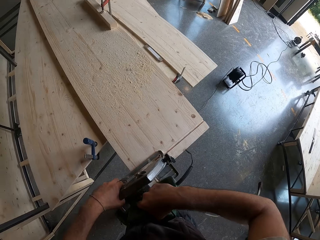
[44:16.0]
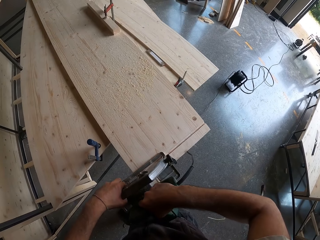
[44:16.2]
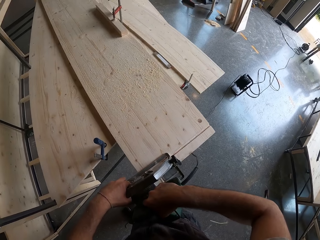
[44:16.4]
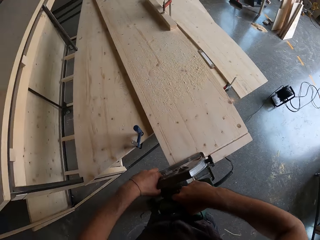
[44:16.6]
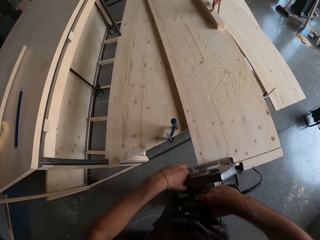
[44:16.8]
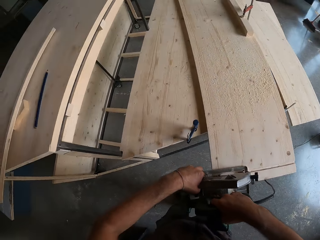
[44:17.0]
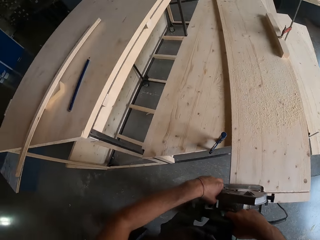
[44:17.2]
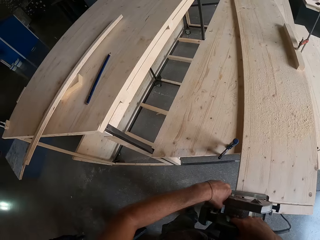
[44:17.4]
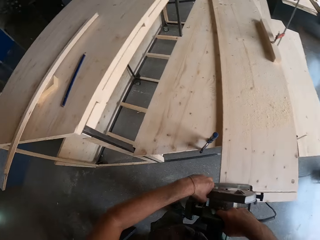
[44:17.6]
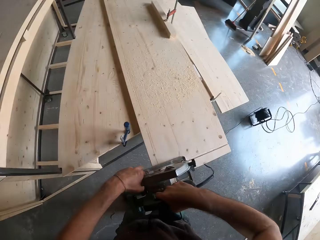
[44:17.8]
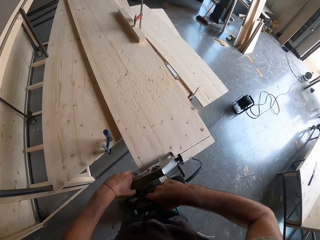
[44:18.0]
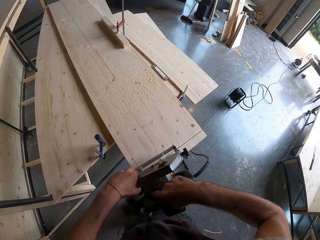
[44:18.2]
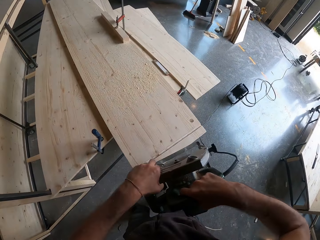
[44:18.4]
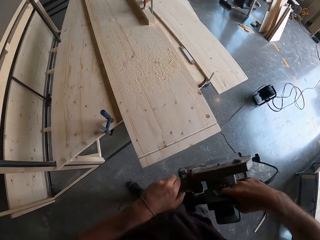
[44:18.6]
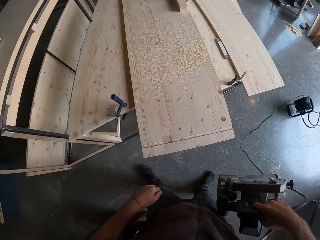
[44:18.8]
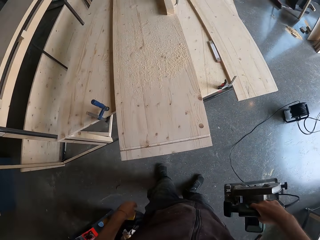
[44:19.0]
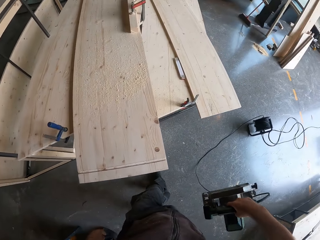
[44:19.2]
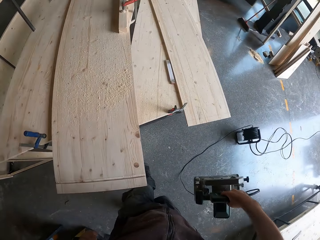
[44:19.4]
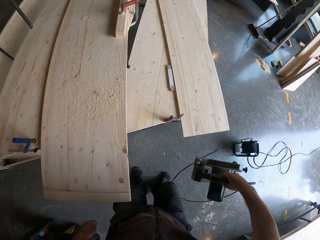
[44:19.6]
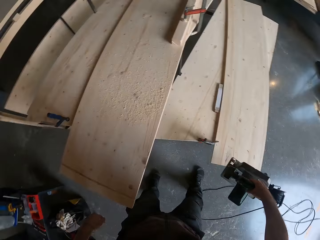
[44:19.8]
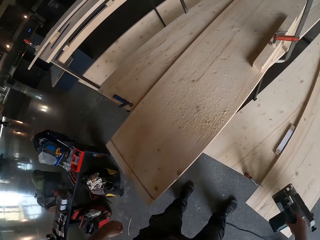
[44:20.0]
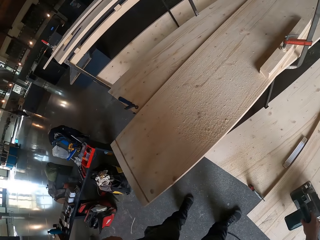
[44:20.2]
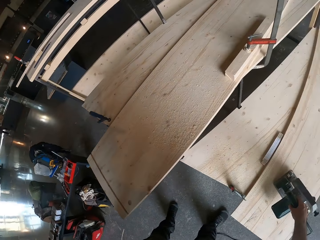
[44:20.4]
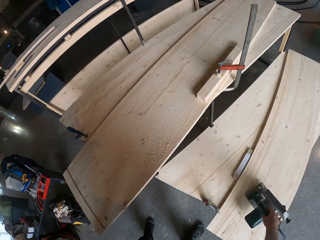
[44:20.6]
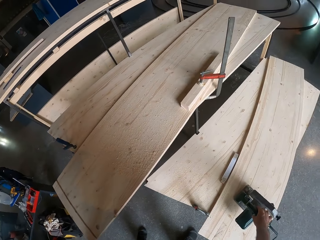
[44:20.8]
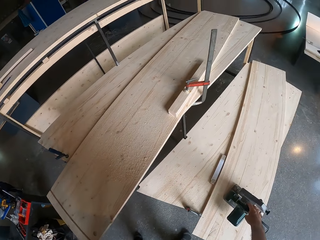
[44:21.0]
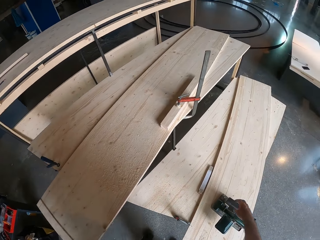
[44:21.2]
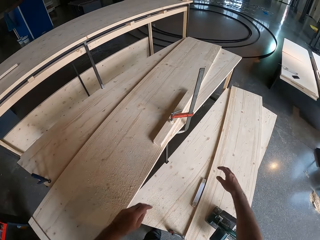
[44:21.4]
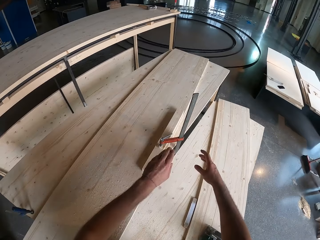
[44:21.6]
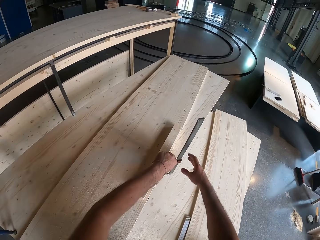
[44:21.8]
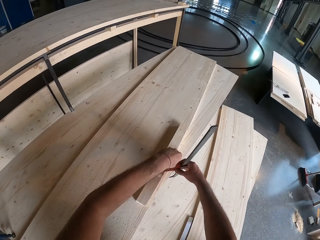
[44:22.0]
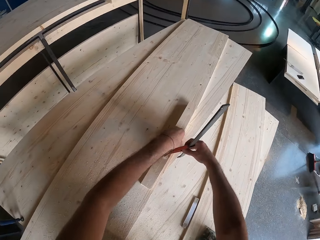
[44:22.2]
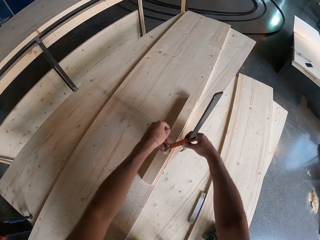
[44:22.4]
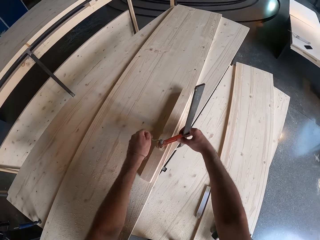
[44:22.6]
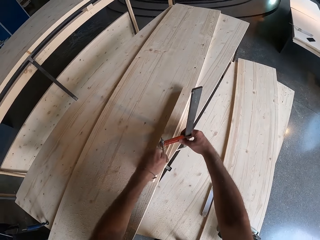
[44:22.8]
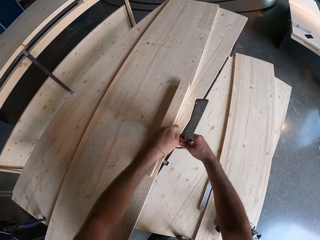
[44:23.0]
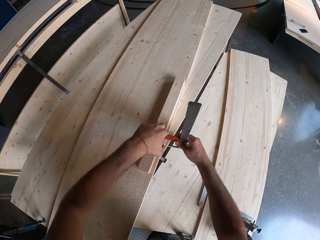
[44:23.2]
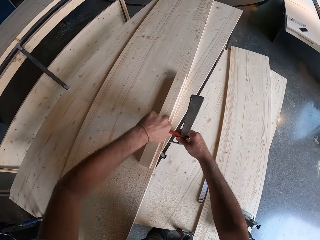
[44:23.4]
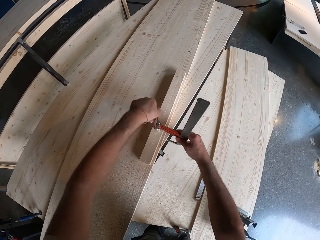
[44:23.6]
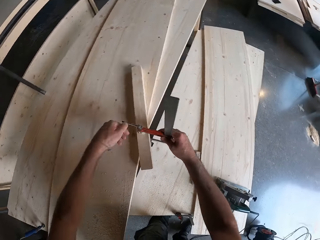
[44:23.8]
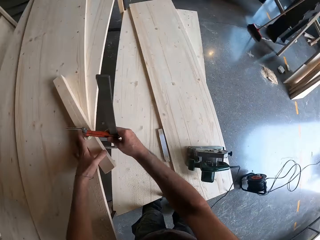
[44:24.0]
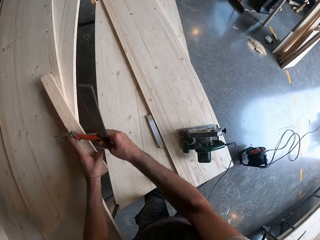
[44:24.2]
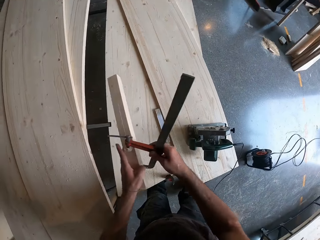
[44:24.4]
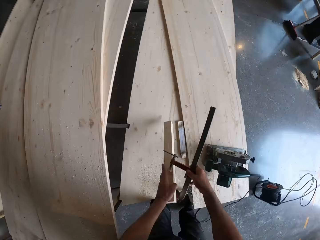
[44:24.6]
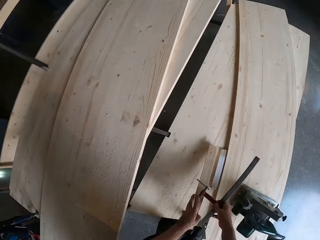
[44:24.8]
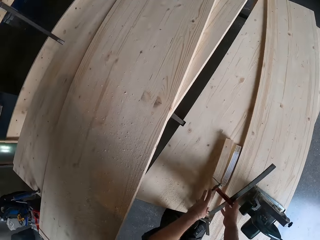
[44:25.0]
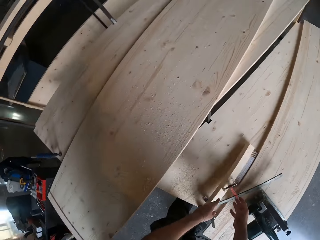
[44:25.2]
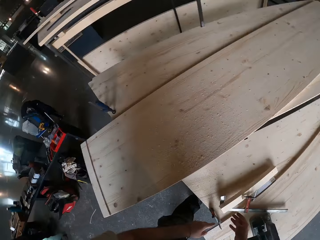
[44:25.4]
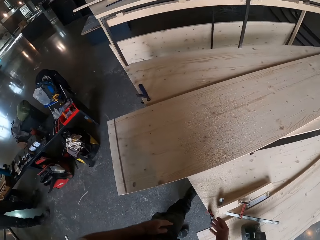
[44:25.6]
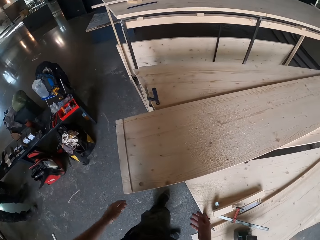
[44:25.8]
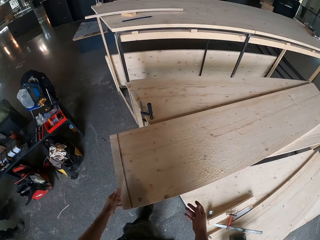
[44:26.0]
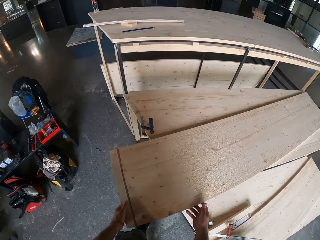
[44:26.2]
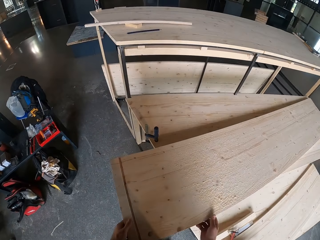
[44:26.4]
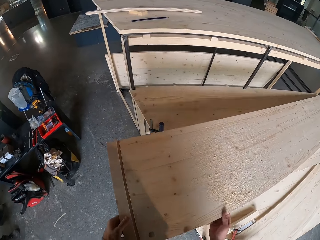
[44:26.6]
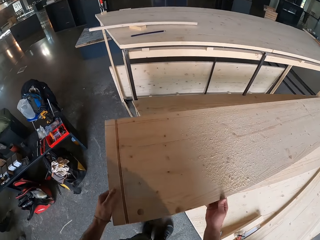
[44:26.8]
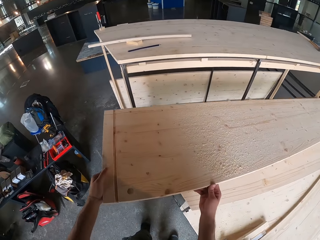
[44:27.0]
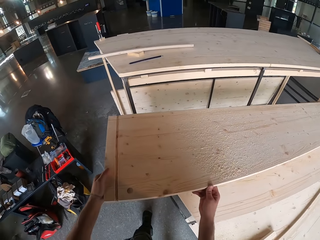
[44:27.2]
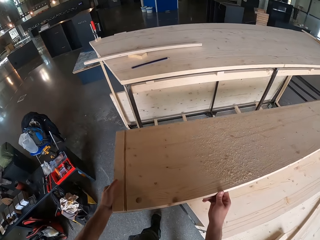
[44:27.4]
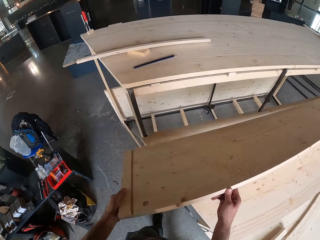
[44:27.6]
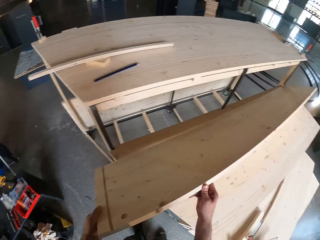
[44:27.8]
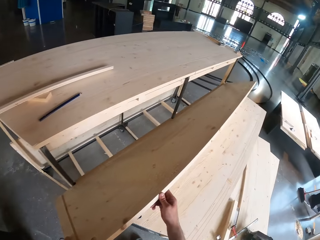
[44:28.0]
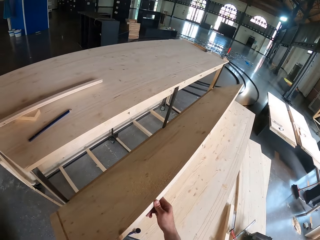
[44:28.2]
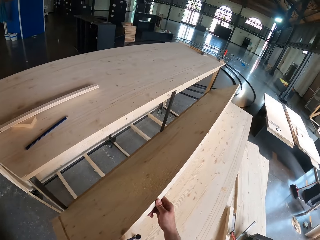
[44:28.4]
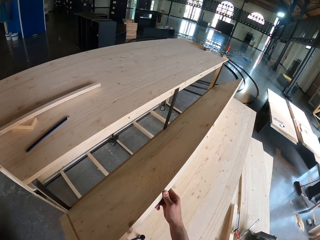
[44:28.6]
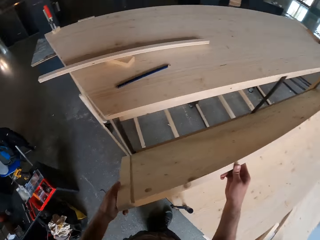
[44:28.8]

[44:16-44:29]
The camera wearer lifts the electric saw from the wooden plank with both hands. He drops the electric saw on the wooden plank with his right hand. He loosens the clamp from the wooden plank with both hands. He screws the vernier caliper on the wood. He lifts the clamp and the wood from the wooden plank with both hands. He drops the clamp and the wood on the wood with both hands. He rests the wooden plank against the plank of wood with both hands.

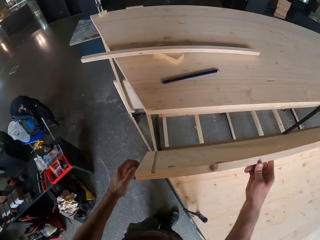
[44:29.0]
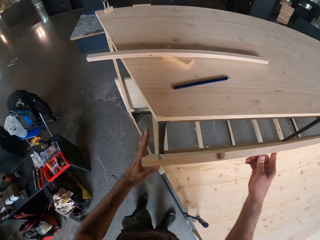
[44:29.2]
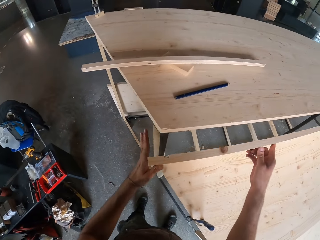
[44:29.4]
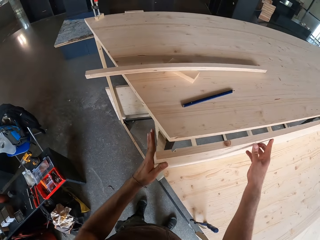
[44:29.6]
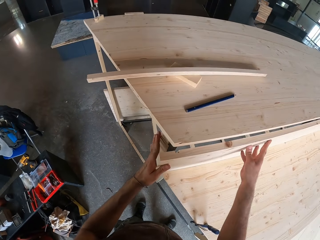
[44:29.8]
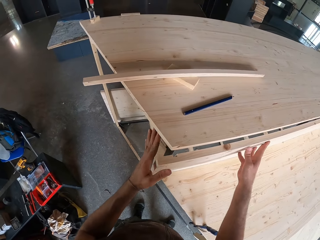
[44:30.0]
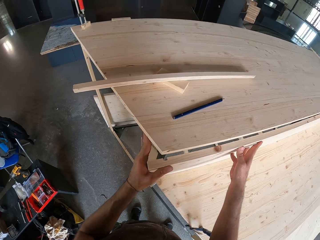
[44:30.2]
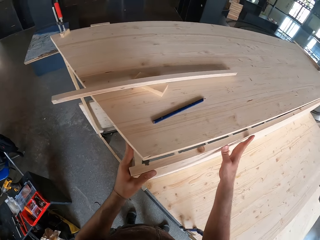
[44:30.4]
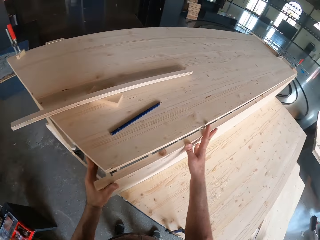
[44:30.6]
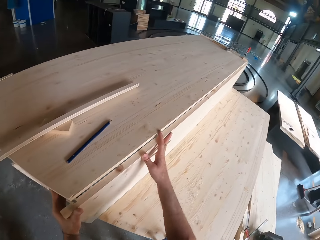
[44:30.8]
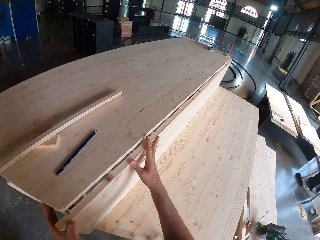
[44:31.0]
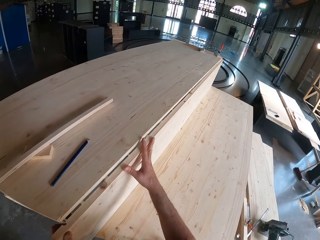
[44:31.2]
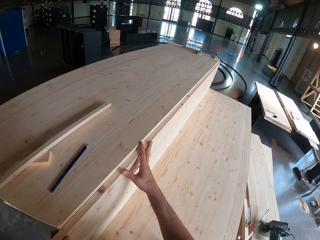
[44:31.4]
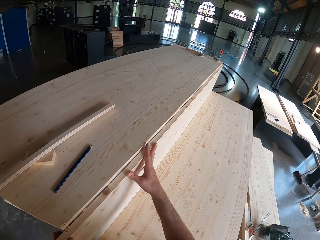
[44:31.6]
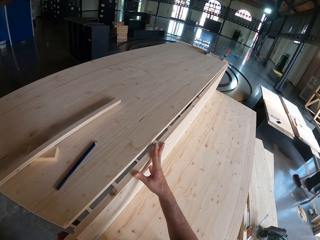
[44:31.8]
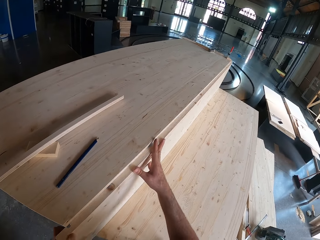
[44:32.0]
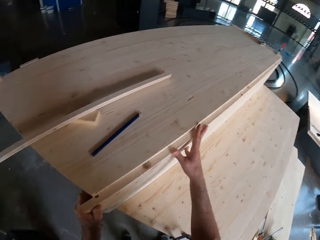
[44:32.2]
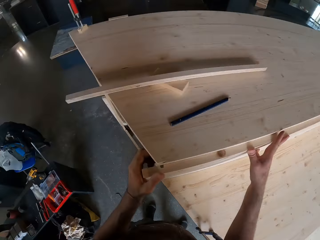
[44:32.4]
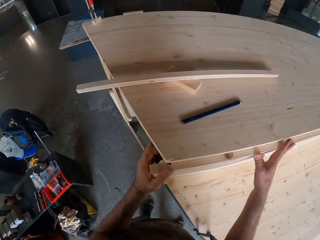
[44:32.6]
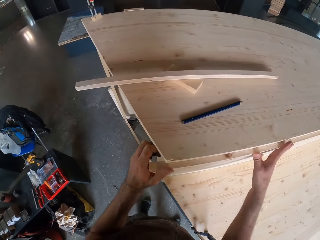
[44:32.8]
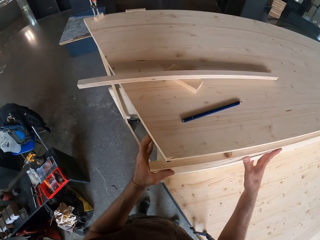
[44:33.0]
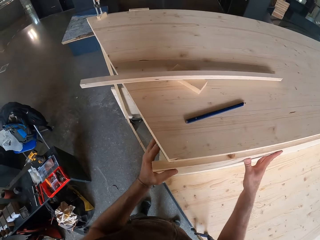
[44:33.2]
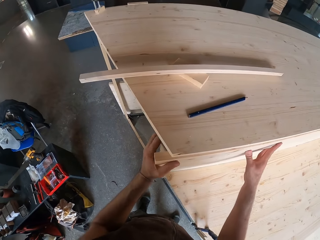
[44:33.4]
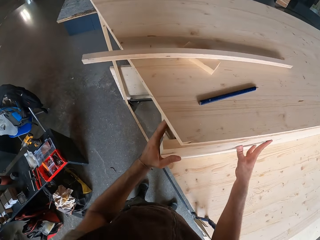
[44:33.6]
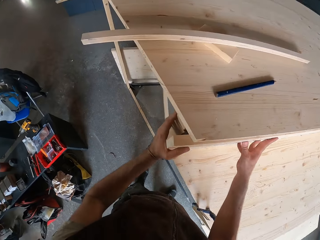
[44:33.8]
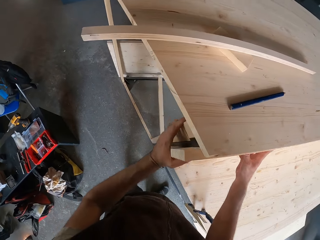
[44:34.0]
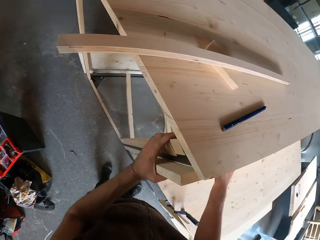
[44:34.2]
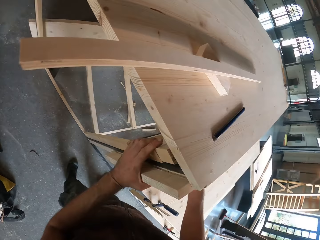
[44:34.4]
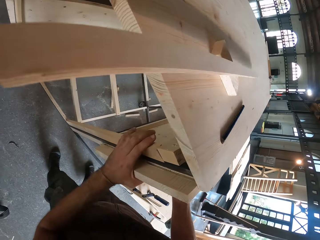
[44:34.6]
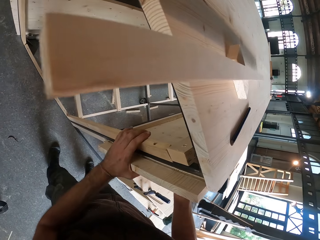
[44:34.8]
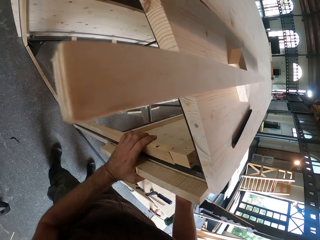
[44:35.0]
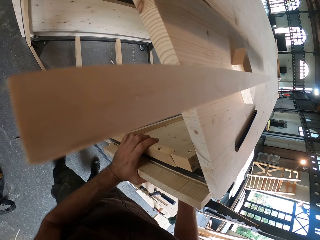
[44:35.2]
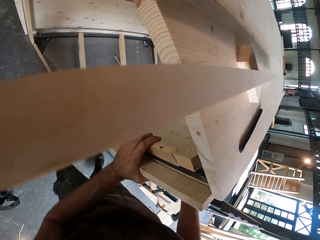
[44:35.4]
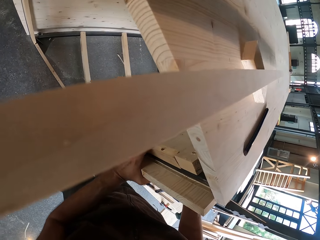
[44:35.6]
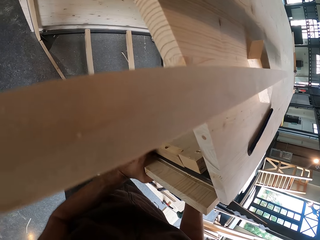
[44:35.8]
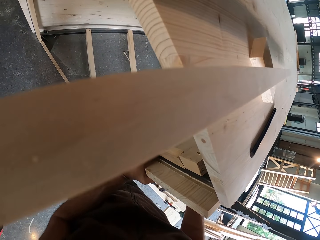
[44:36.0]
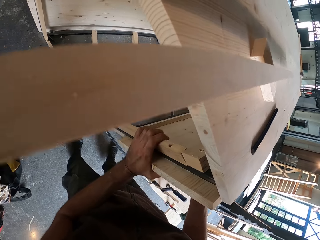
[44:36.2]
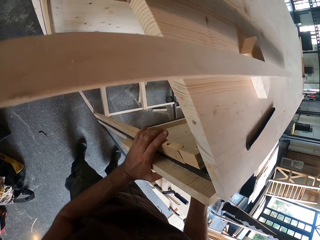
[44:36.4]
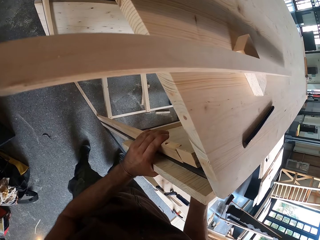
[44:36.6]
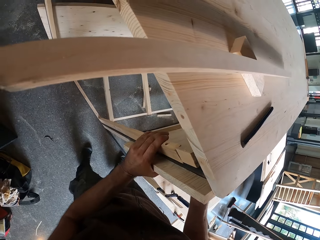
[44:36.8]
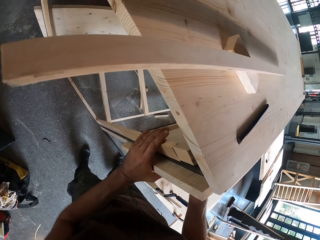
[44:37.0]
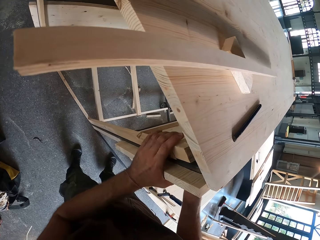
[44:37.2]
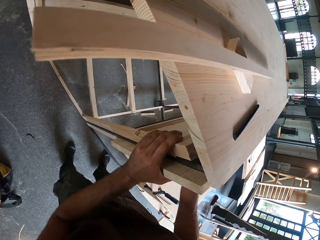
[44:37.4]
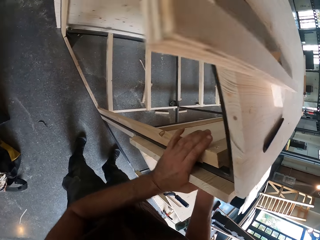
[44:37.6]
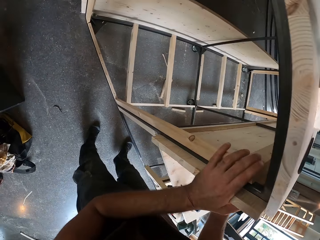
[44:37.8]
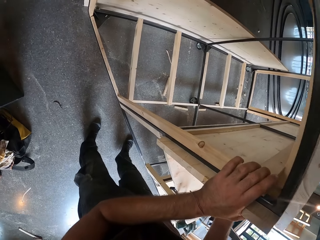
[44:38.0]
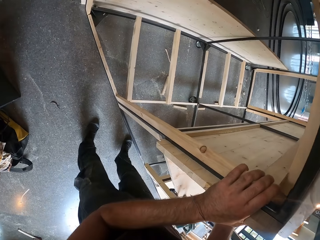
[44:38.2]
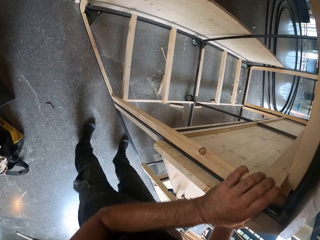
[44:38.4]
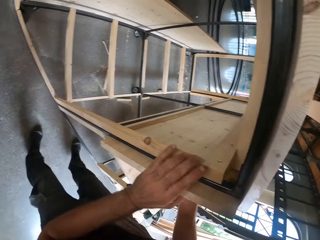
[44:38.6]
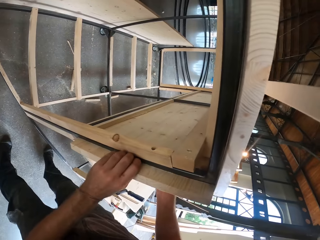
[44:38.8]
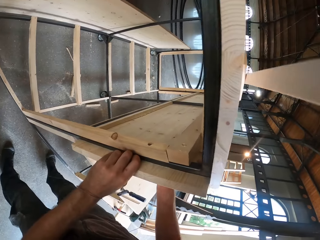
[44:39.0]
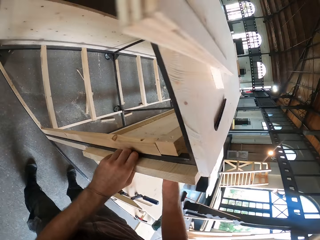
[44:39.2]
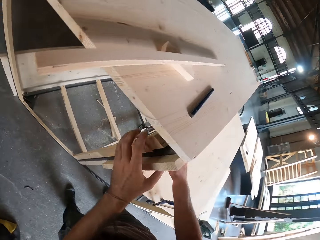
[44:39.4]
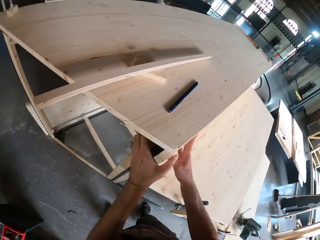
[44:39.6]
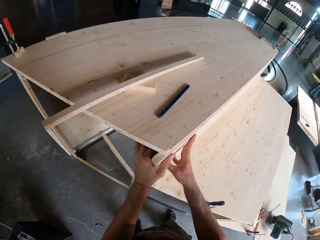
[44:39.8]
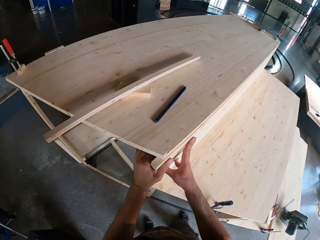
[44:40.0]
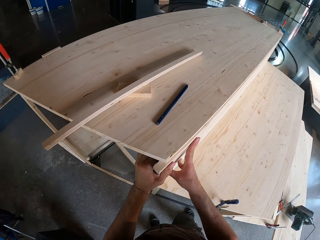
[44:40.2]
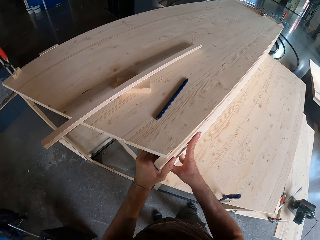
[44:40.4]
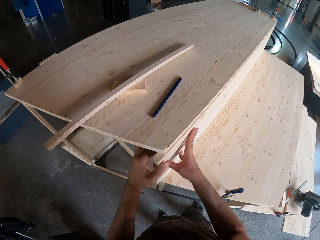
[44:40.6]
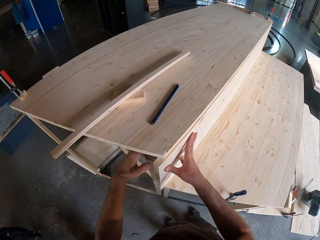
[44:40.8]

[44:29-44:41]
The camera wearer moves the plywood and fits the plywood on the seat.
